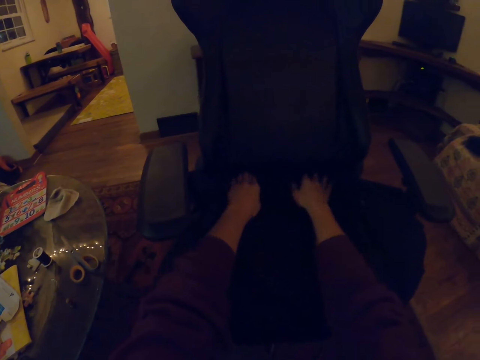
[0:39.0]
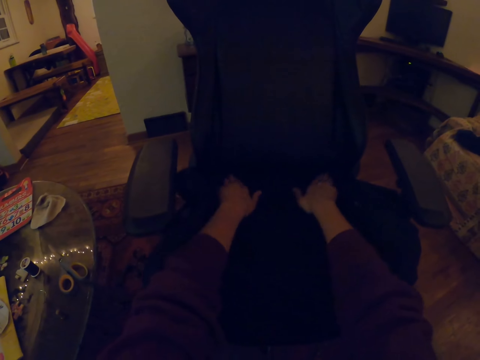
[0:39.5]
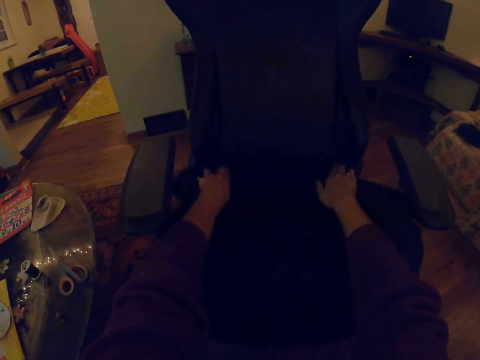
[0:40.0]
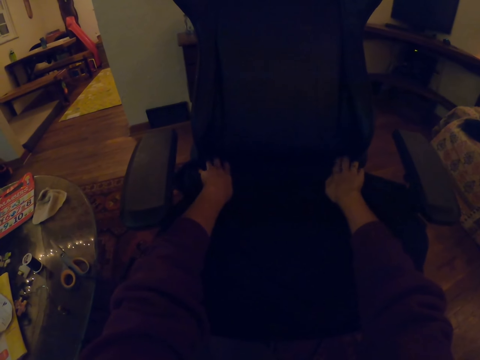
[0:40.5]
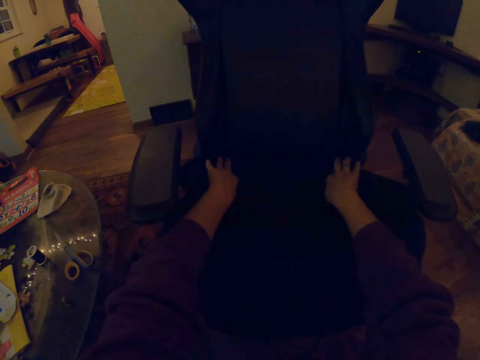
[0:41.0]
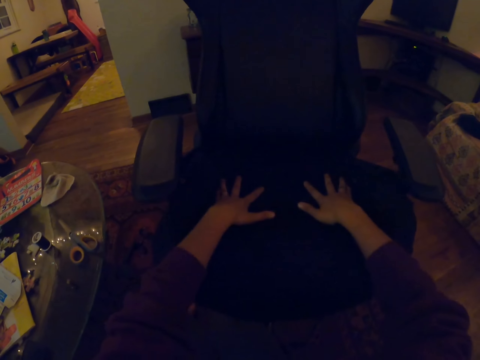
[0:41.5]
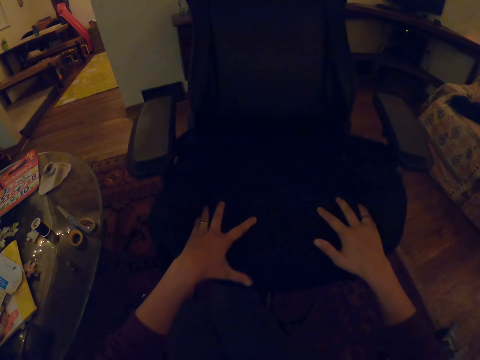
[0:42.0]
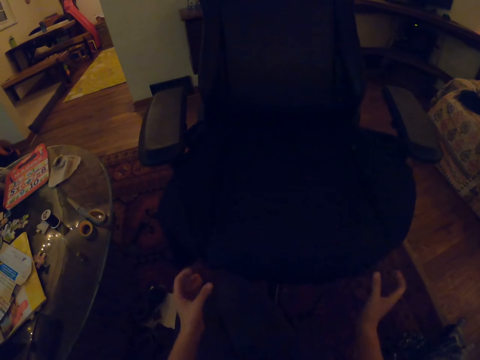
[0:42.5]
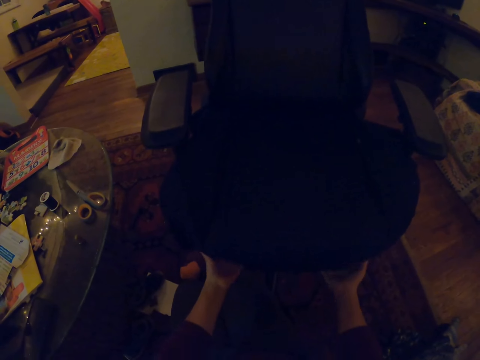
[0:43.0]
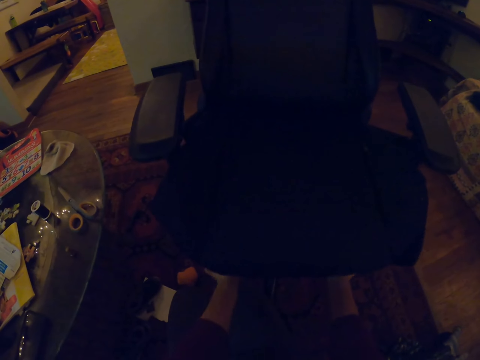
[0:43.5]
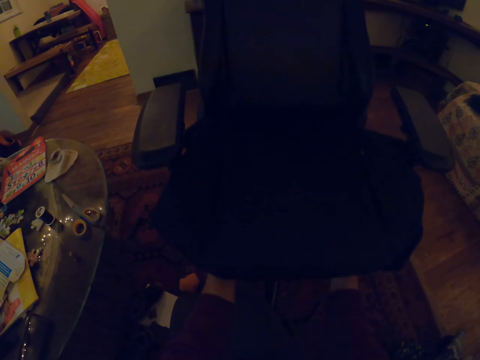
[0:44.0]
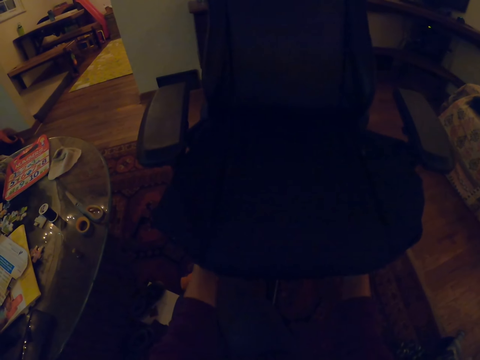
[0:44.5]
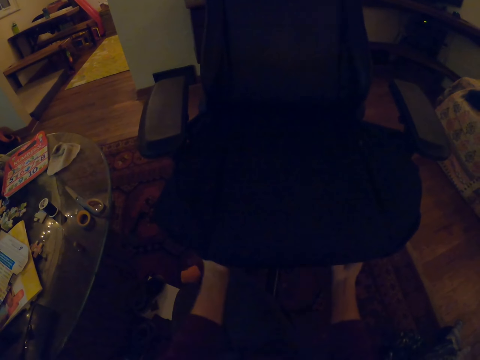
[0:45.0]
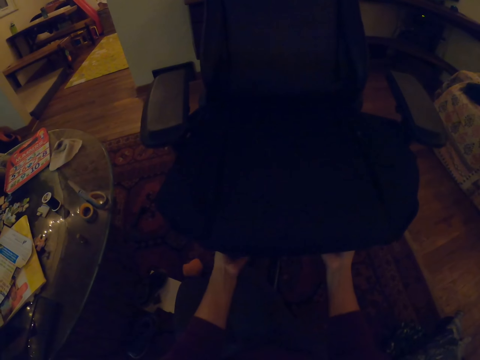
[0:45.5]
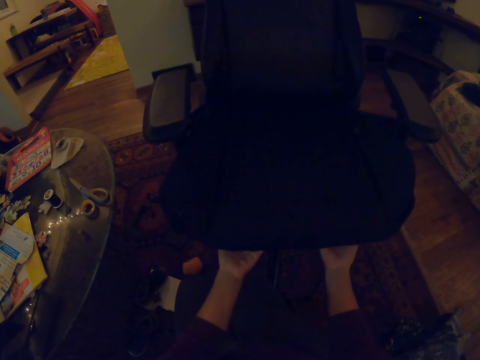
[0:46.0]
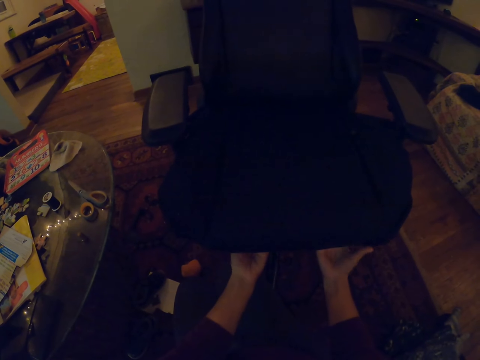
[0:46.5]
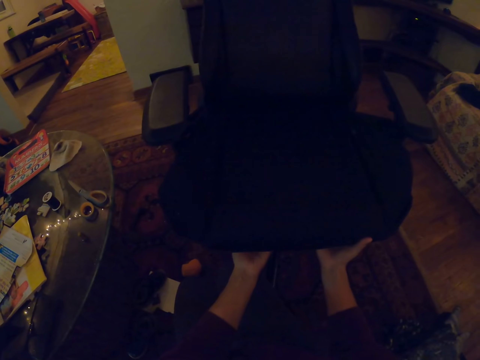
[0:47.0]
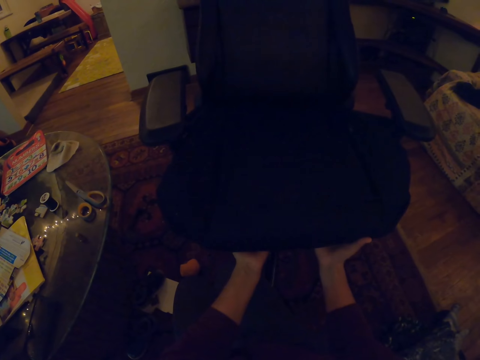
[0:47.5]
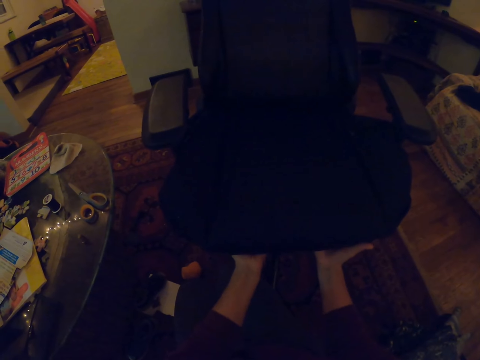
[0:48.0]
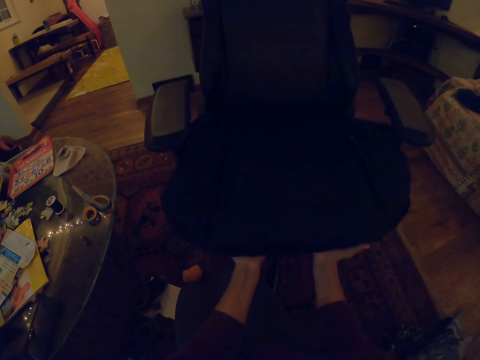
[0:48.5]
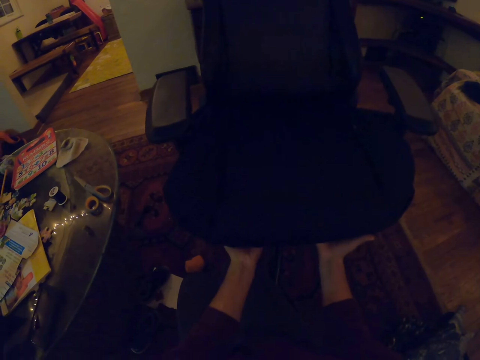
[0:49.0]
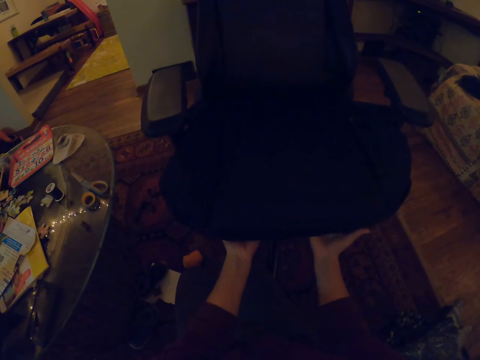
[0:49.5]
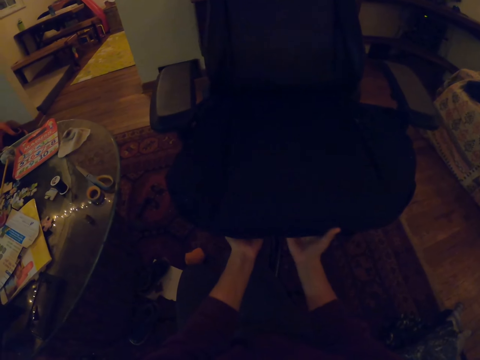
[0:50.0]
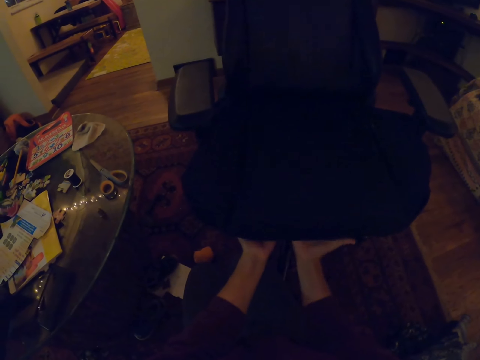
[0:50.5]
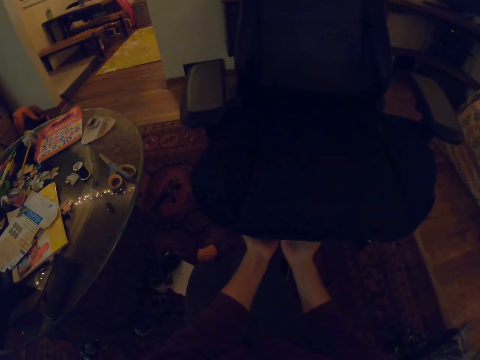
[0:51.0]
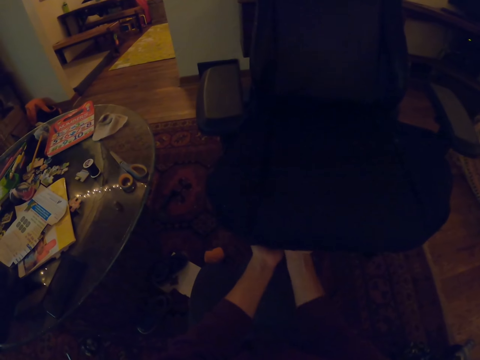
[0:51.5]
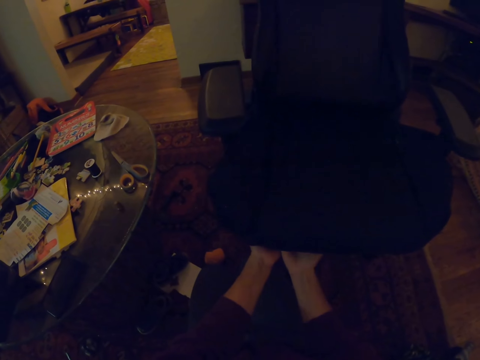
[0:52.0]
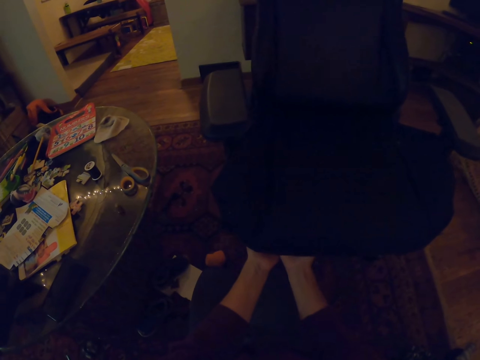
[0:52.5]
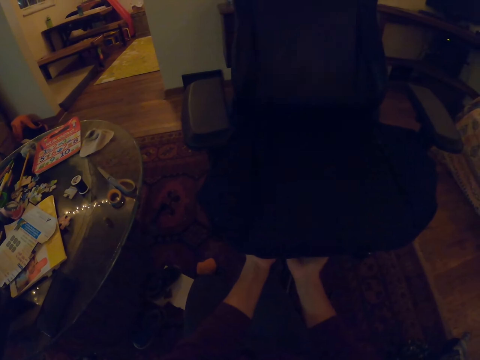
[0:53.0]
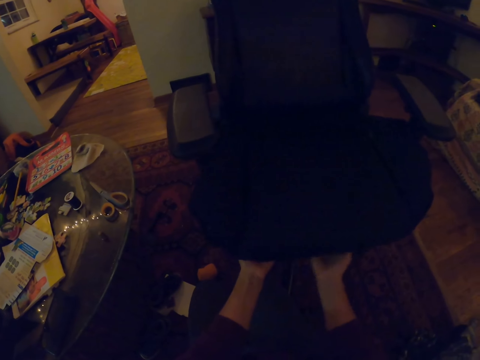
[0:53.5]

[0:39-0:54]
The camera wearer aligns the fabric on the seat. They straighten the chair downwards.

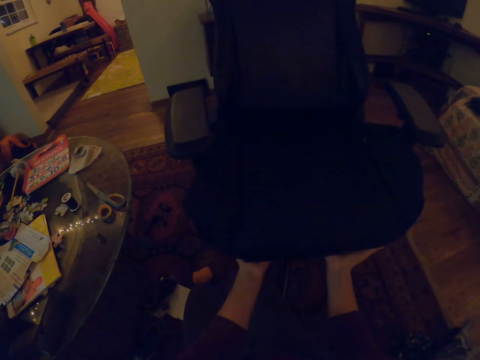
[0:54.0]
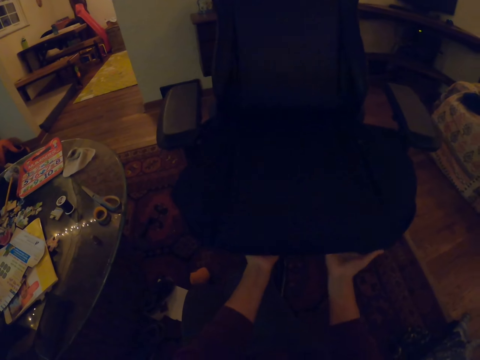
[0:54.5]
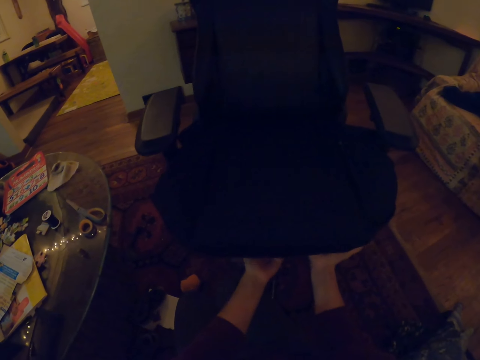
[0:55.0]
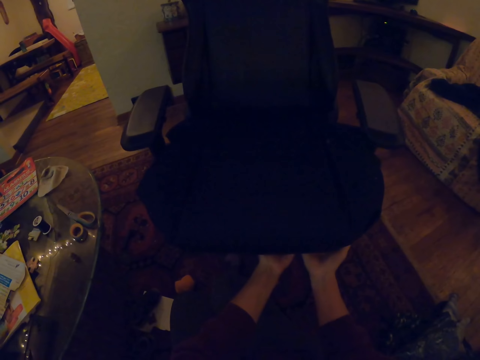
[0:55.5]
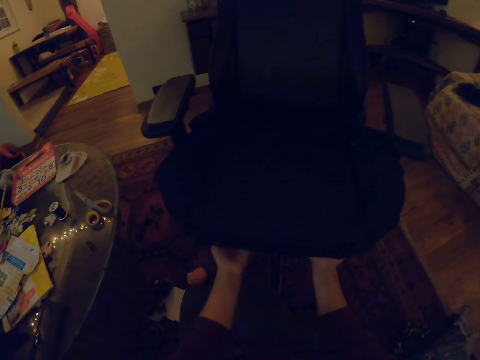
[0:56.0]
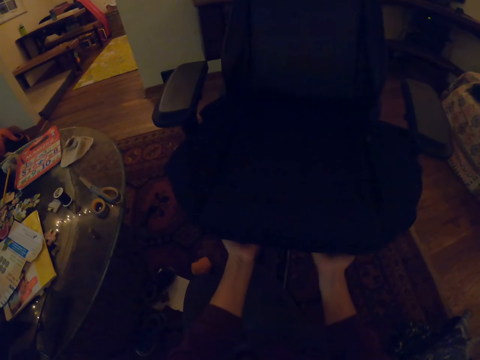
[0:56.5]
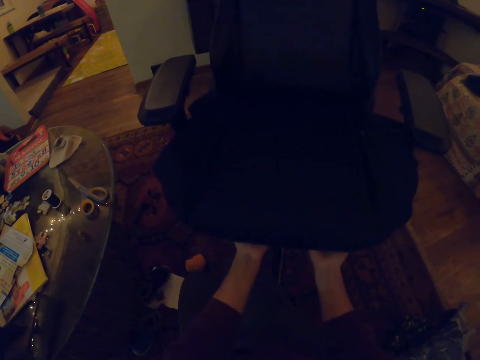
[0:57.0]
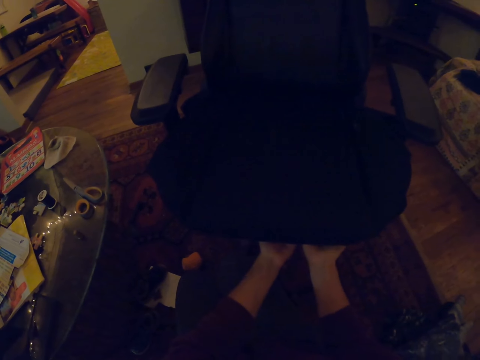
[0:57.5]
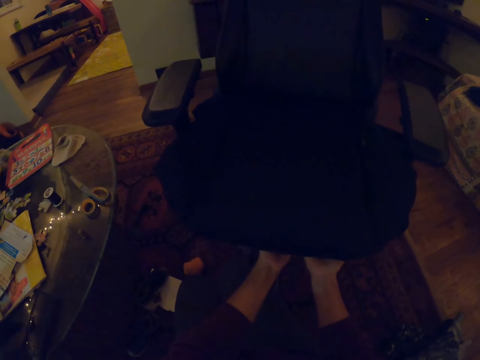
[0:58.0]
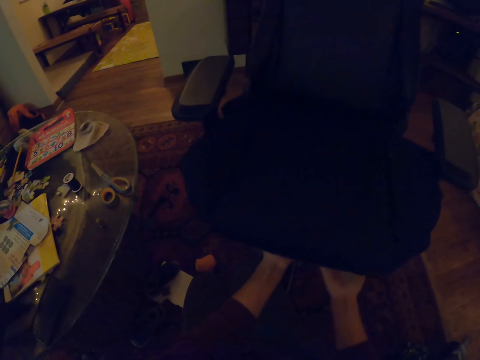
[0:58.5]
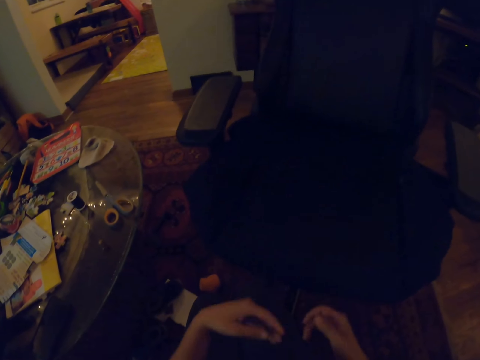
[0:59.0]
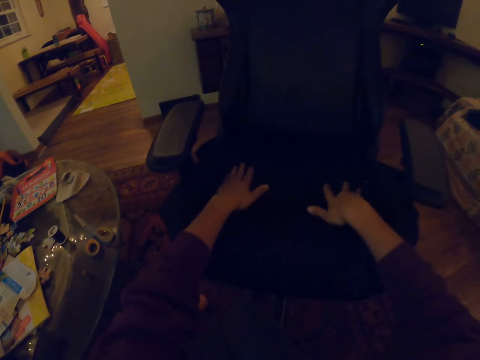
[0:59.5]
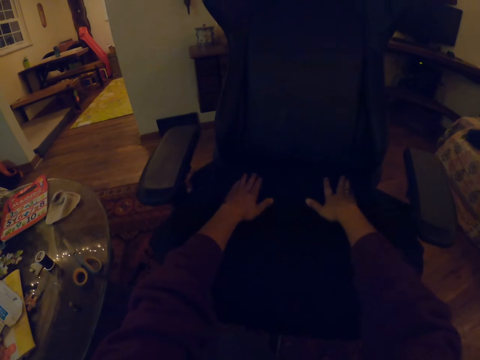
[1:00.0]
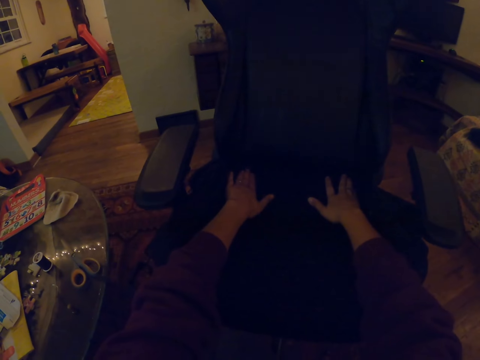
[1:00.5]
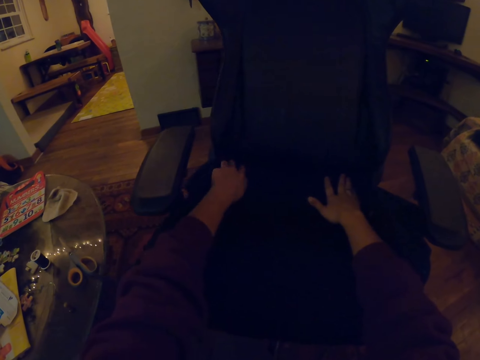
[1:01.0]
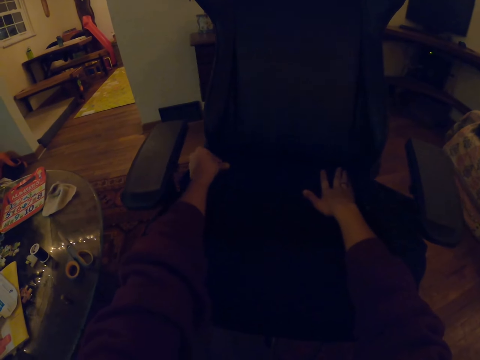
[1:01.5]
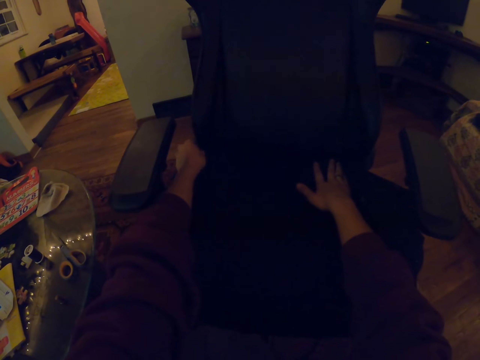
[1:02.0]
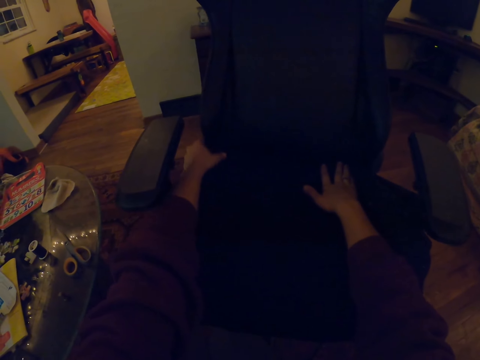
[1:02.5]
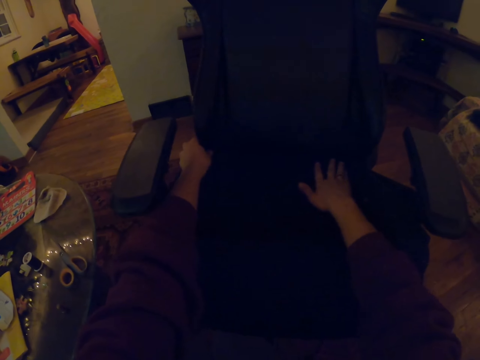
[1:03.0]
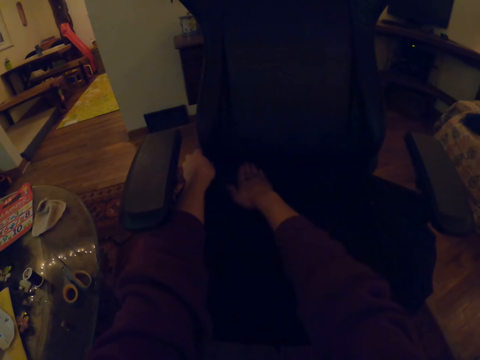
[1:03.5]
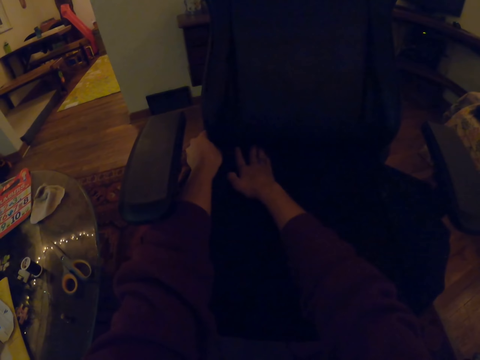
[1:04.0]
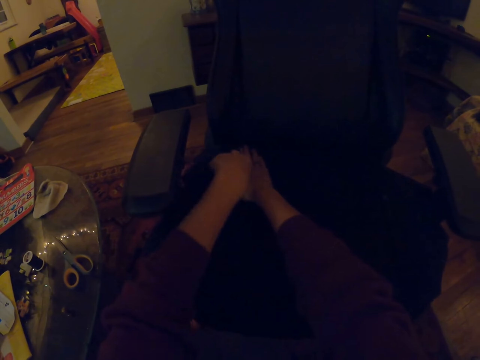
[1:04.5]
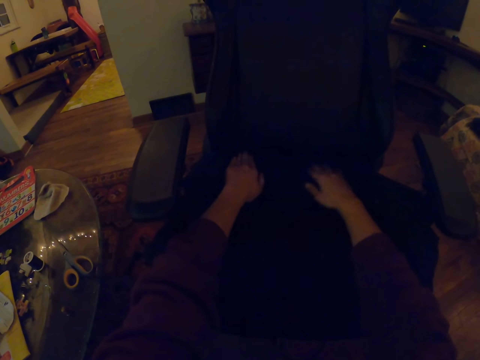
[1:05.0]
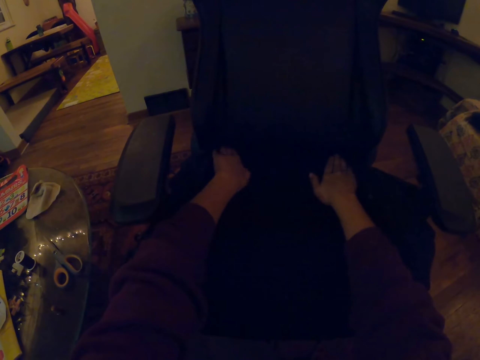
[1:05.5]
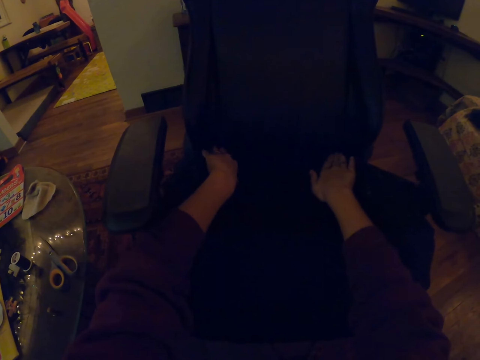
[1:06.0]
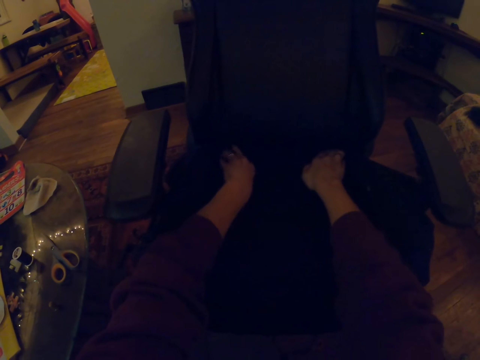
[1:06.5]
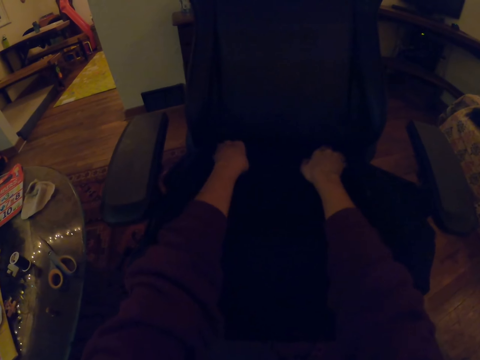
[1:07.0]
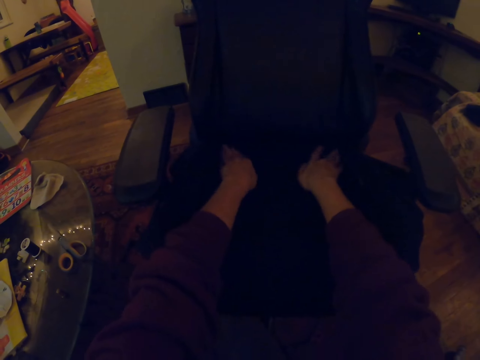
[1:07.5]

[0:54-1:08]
The camera wearer straightens a cloth on a chair.
